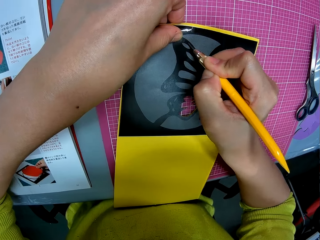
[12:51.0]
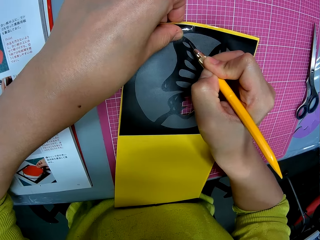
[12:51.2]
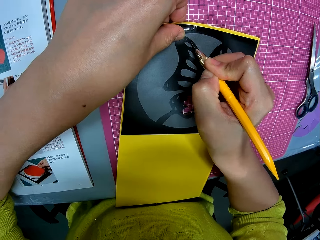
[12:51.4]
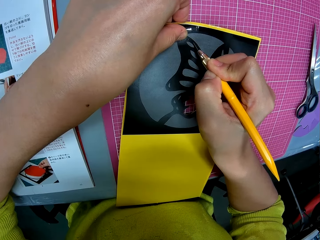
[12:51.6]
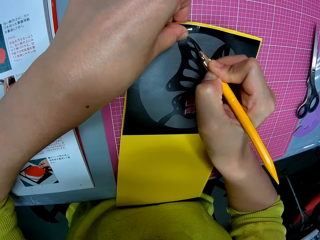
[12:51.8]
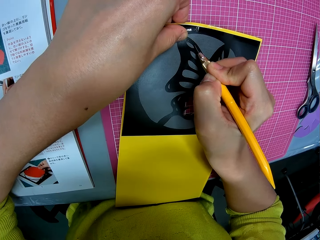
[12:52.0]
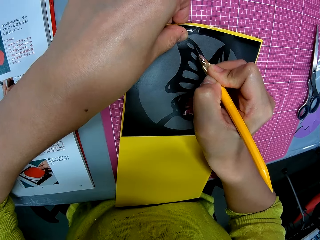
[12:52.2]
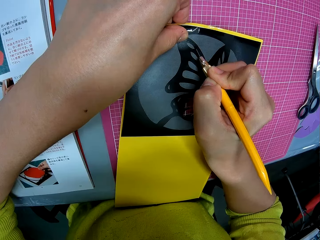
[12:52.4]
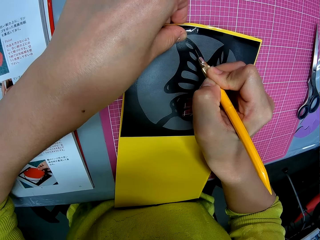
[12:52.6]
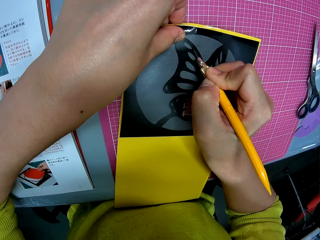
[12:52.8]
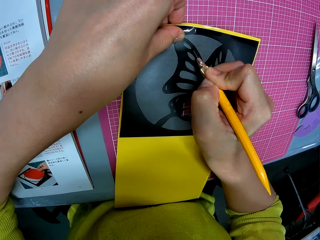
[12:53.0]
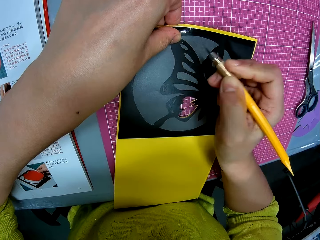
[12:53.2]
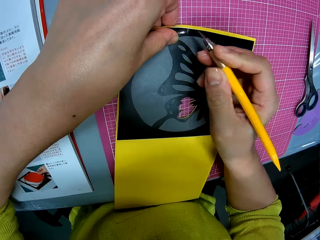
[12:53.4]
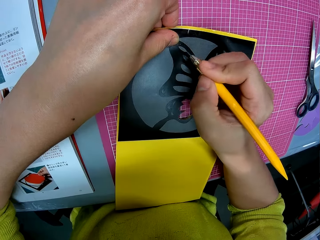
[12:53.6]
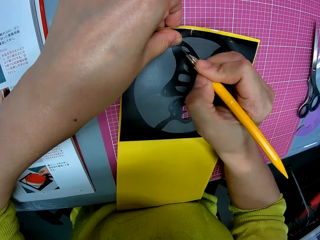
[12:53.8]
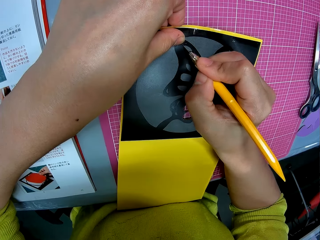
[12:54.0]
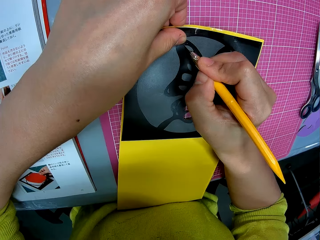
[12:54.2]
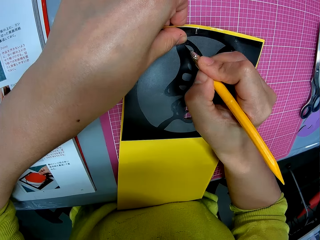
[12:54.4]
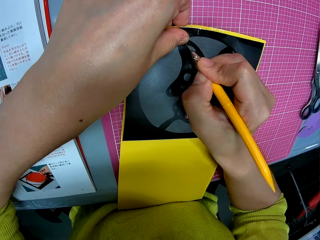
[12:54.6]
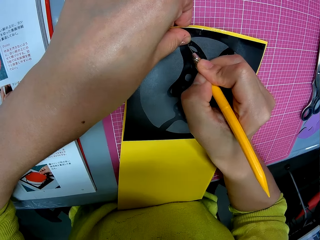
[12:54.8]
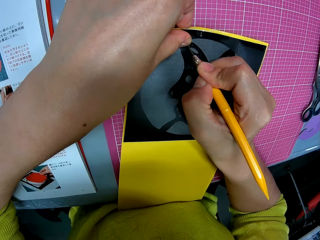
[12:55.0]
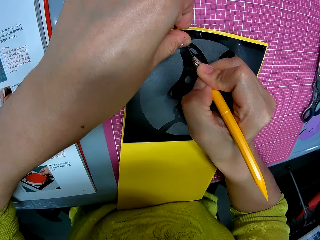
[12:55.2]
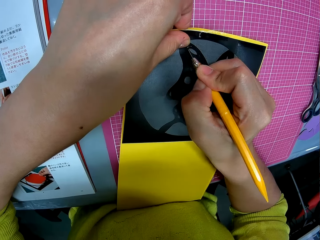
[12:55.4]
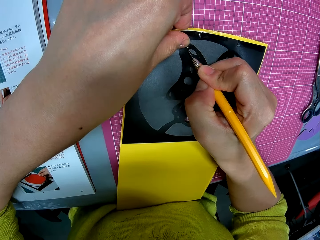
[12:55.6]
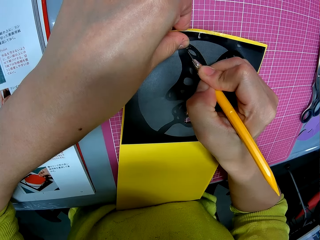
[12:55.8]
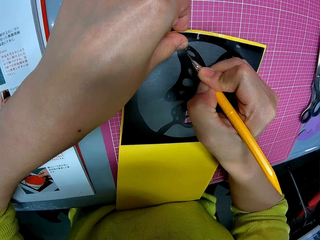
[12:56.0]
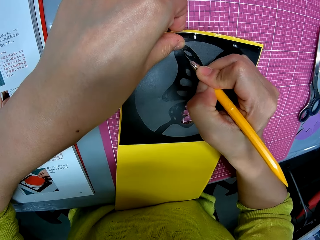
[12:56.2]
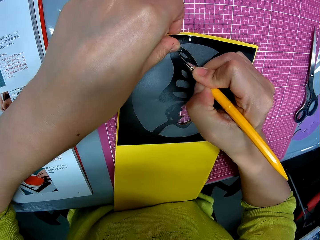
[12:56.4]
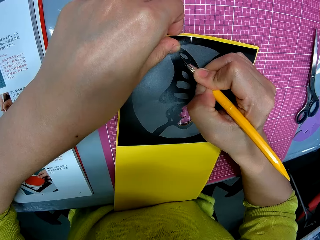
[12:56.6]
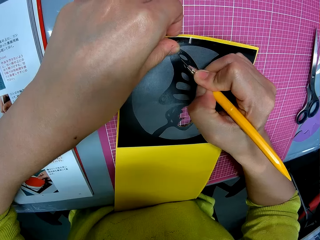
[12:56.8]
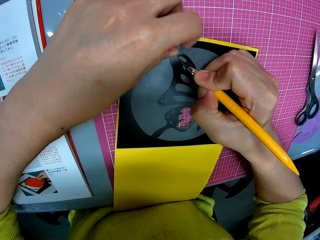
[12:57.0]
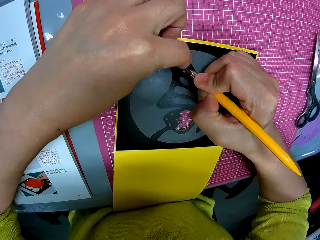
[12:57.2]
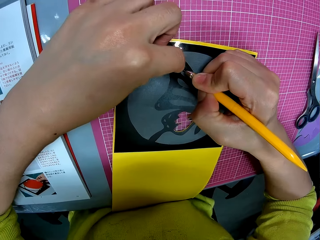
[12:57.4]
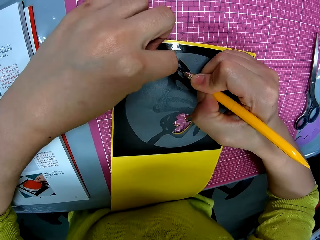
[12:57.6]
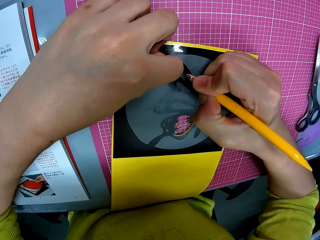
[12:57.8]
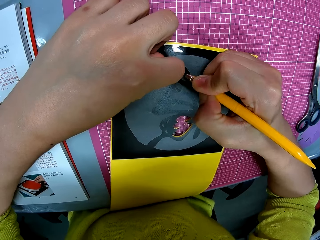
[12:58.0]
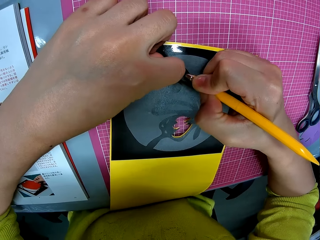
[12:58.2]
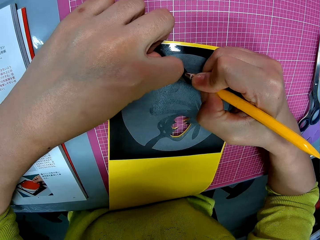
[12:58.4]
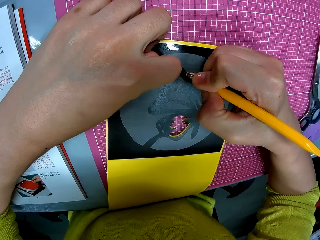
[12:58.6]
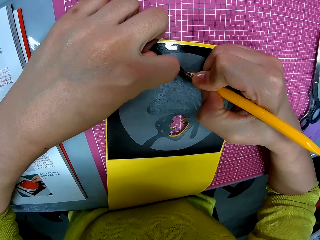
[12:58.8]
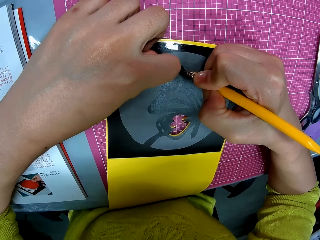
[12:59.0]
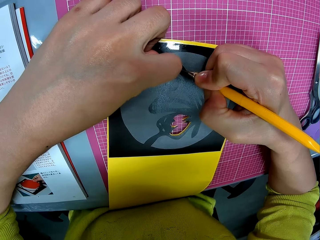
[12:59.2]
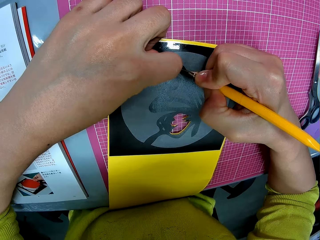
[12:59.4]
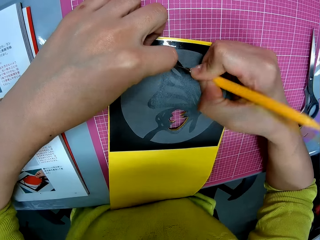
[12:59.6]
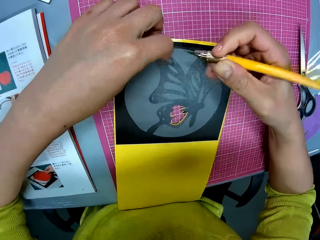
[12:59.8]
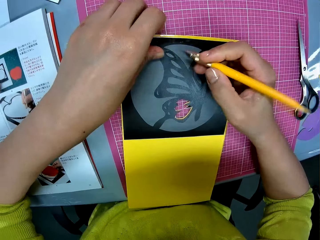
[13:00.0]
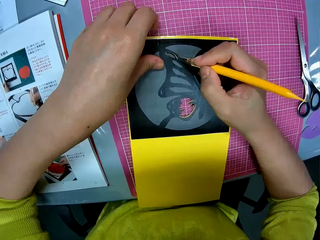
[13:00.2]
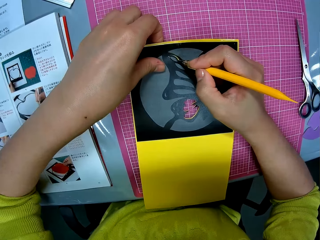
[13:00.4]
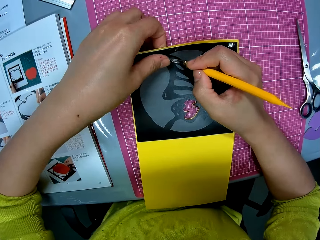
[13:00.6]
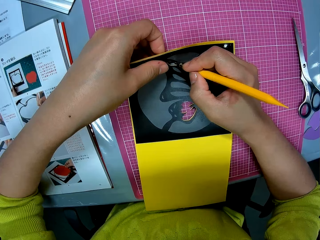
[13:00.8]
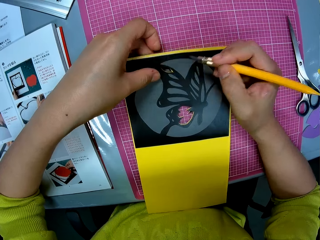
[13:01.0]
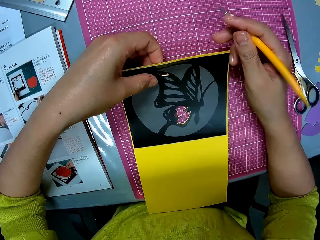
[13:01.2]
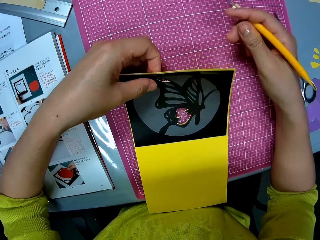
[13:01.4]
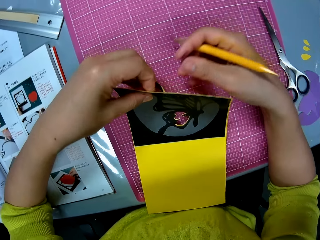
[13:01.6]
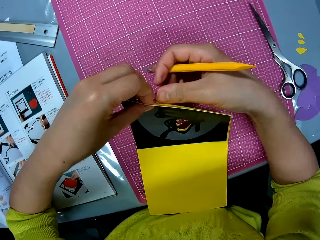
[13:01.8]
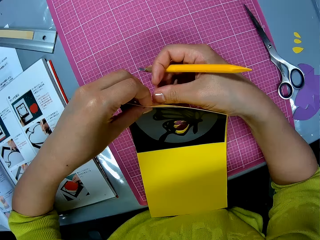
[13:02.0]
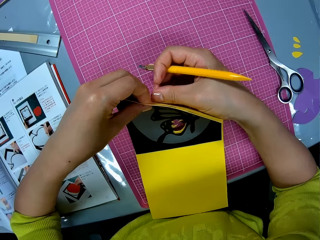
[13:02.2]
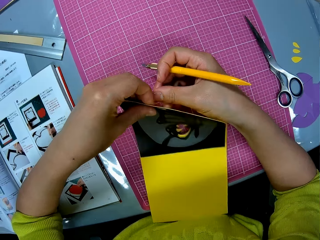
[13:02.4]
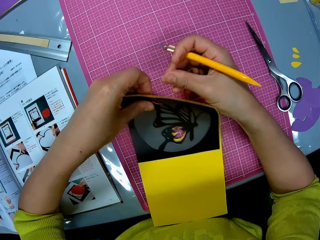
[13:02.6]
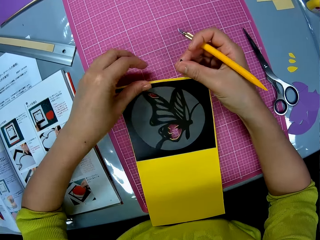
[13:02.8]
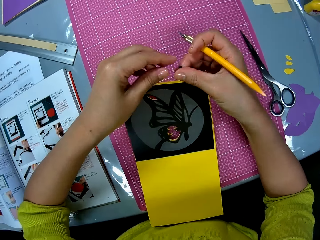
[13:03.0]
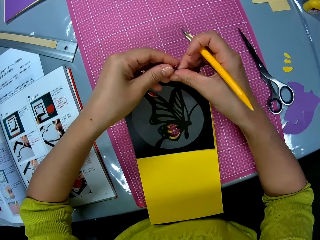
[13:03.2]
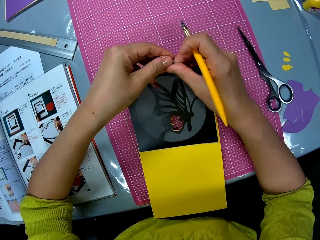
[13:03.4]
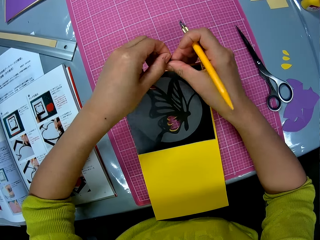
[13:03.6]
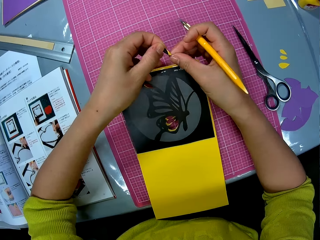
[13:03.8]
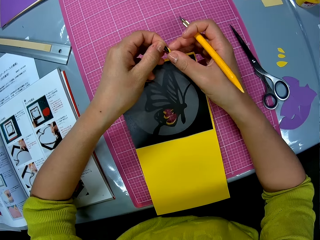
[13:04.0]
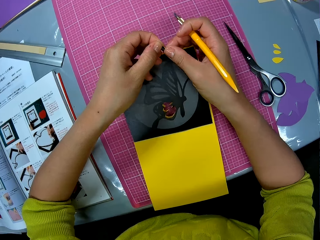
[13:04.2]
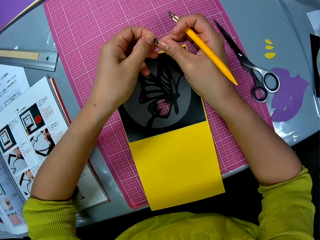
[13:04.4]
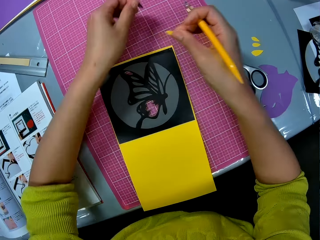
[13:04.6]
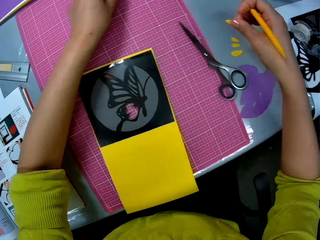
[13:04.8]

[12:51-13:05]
The camera wearer adjusts the cutting paper template. They remove the cutout or piece of the cutting paper template from the papercraft. They exchange the hand holding the piece of the cutting paper template.

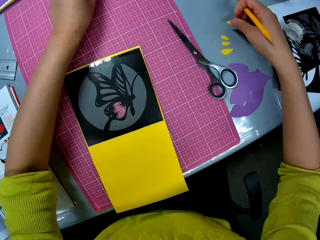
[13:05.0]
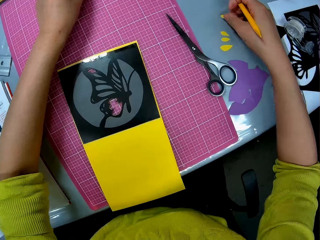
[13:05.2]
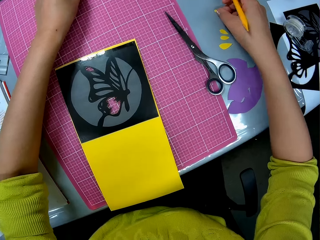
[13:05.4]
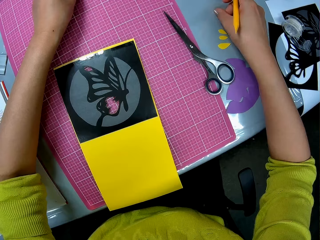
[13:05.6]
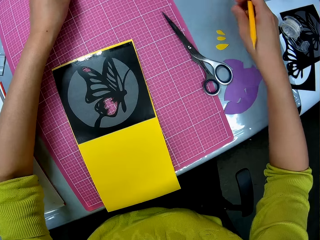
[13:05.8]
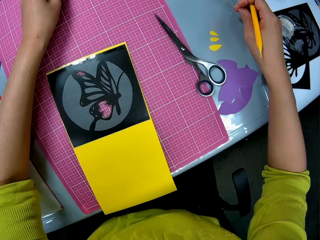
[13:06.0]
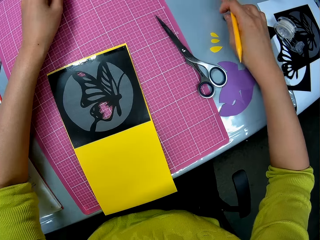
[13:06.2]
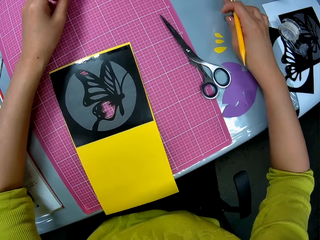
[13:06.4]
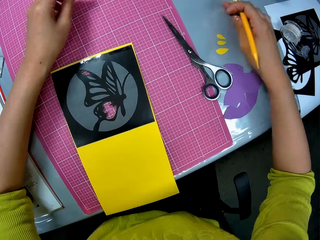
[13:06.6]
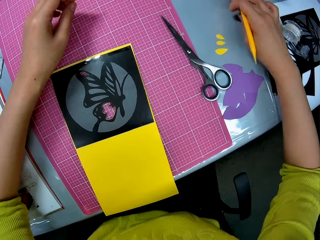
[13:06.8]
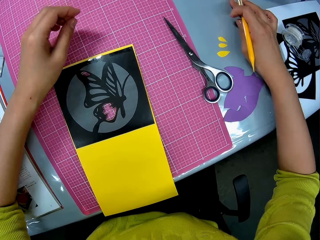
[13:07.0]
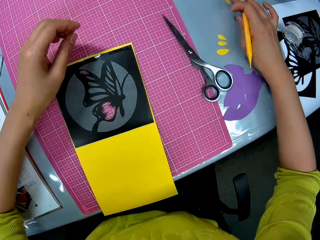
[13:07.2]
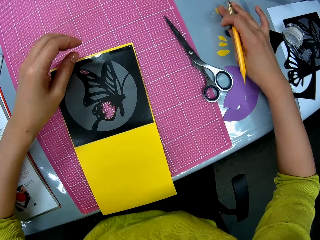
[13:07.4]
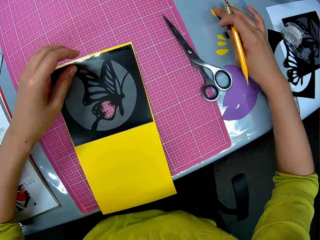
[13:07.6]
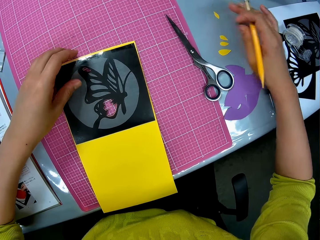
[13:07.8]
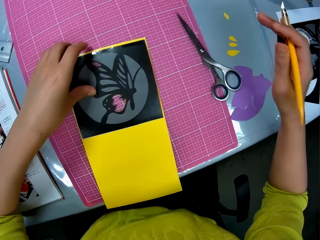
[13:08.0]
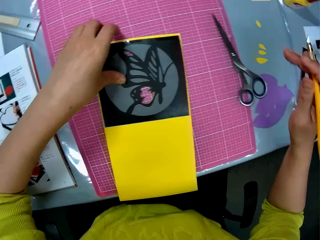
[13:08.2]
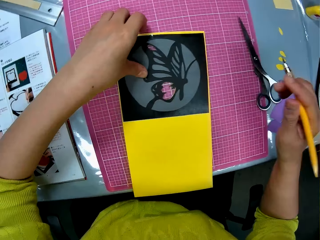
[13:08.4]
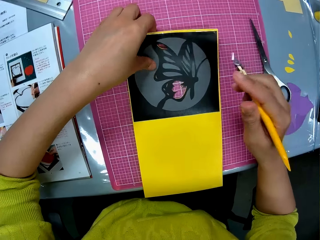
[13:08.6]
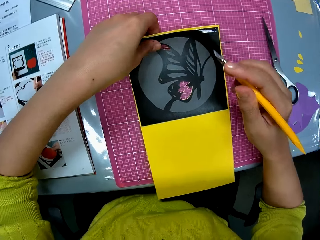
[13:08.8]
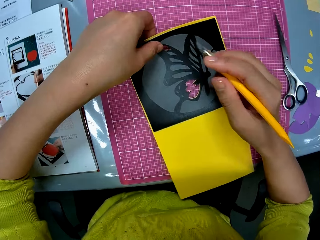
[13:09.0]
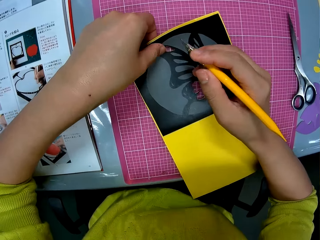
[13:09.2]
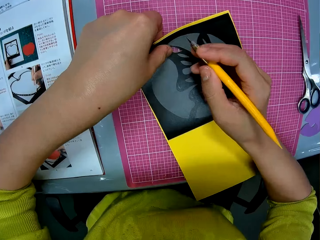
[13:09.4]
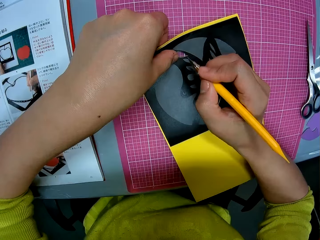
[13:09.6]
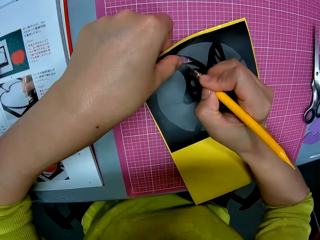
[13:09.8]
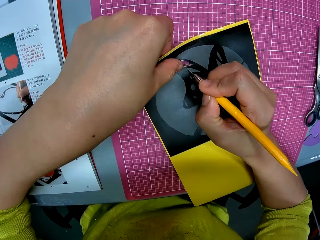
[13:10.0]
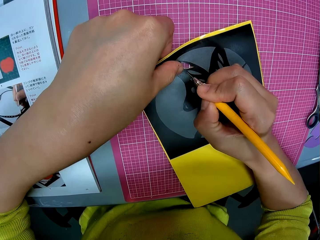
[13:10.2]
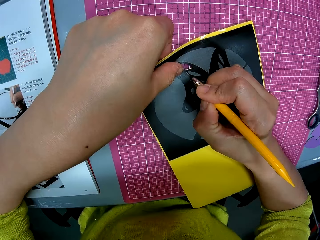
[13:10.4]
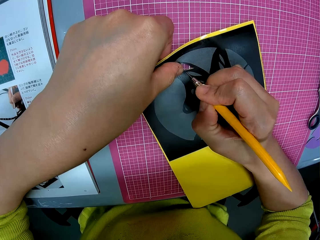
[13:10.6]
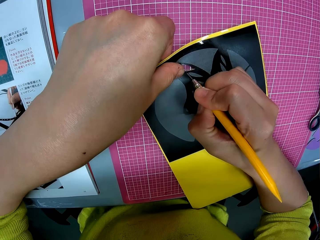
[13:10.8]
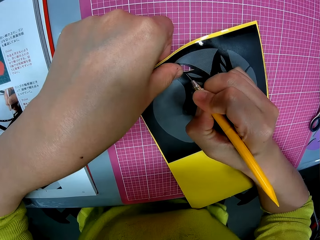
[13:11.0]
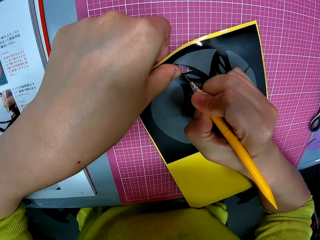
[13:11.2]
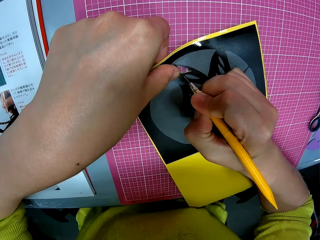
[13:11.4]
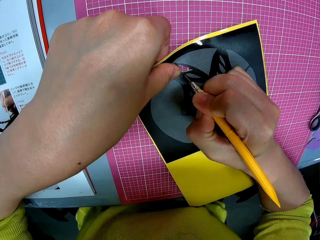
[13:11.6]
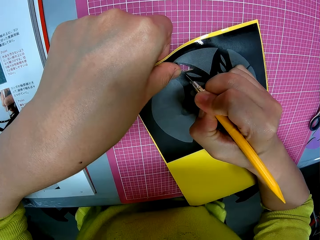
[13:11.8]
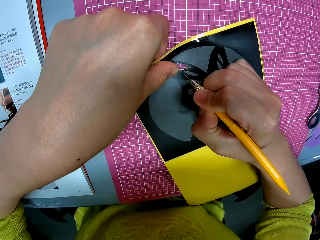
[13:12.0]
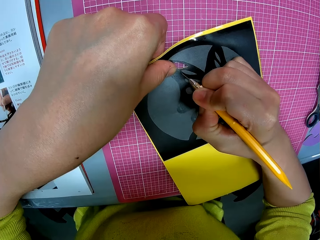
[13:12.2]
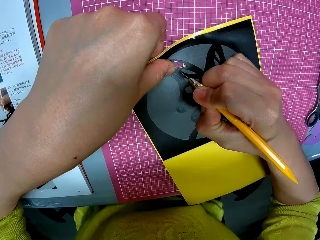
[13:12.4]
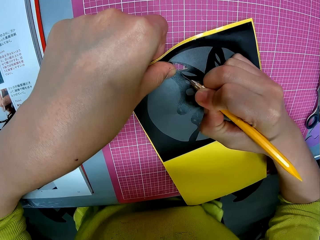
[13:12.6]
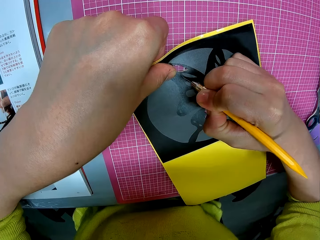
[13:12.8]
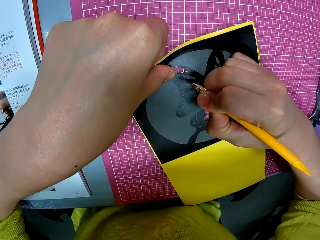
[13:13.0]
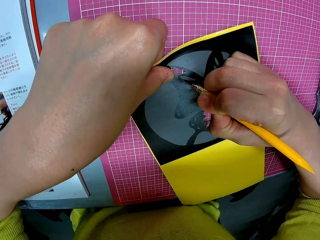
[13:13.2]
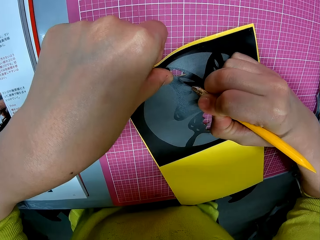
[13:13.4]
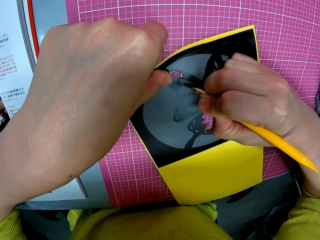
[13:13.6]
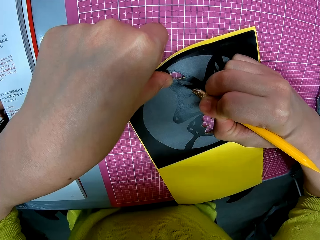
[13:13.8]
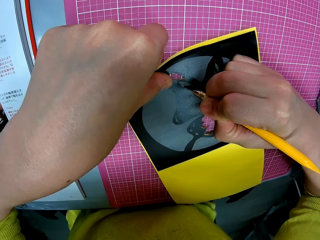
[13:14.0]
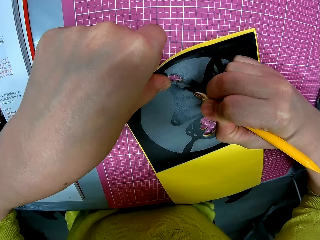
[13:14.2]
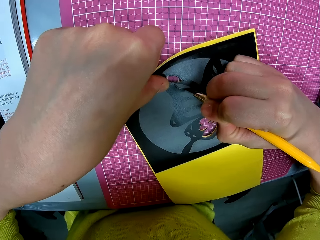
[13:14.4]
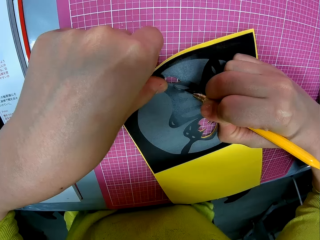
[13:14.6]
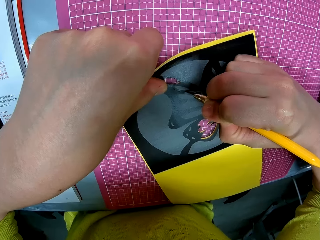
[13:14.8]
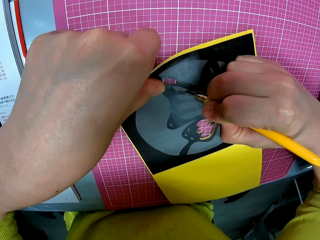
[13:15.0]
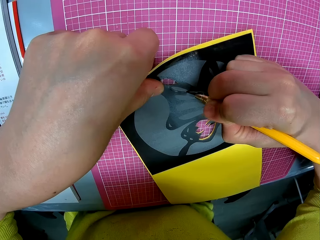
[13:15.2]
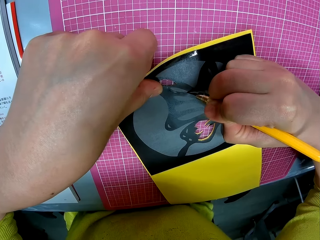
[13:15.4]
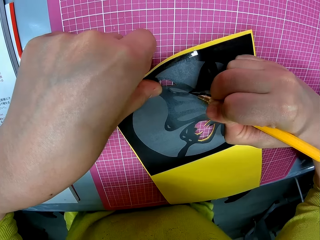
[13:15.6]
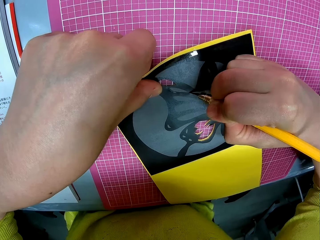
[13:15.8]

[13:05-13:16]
The camera wearer puts the cutout or piece of the cutting paper template on the table. She moves the piece of the cutting paper template. She adjusts the cutting paper template. She cuts out the butterfly print on the papercraft with the craft knife in her right hand.
